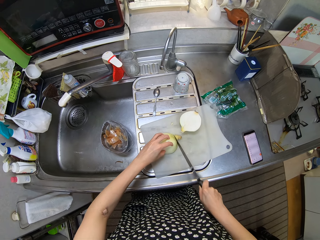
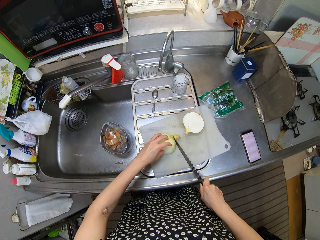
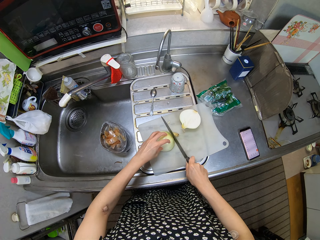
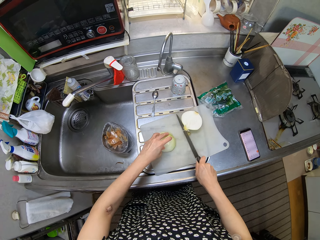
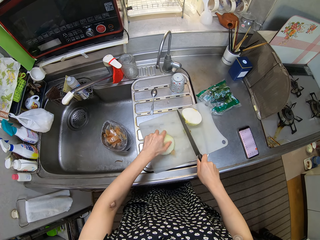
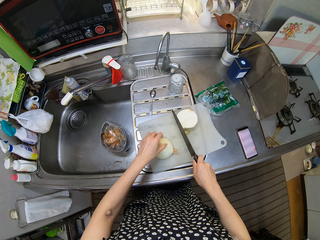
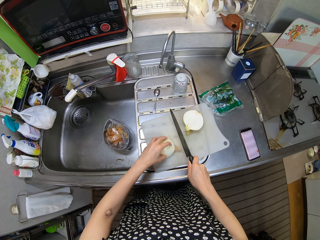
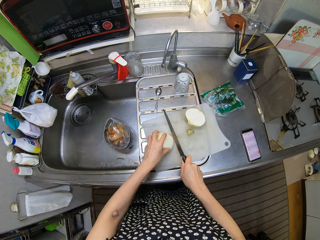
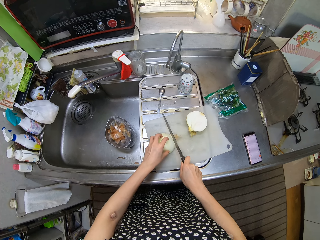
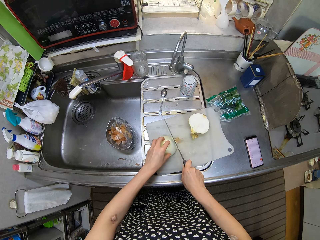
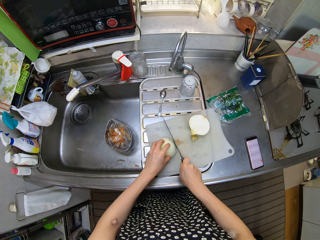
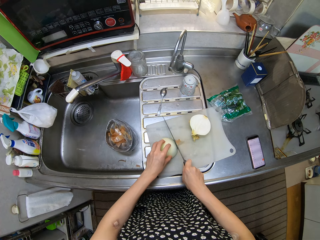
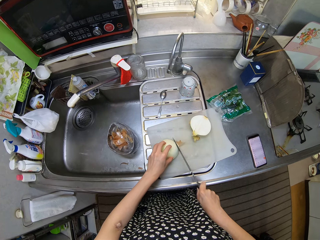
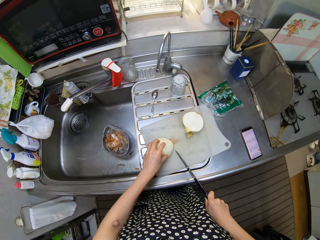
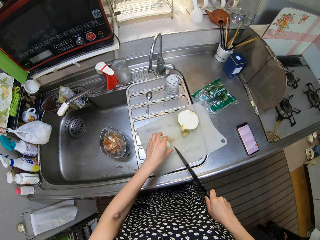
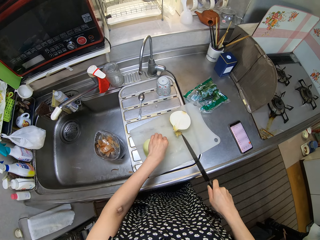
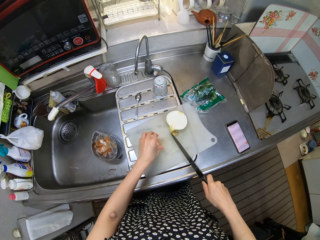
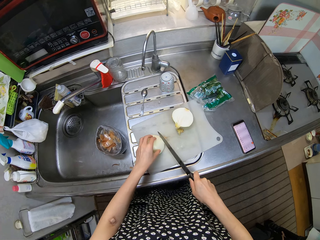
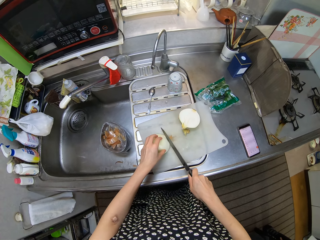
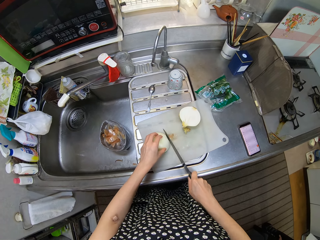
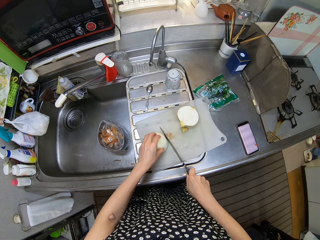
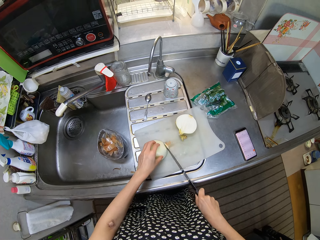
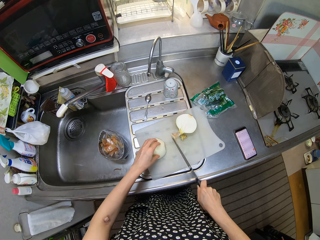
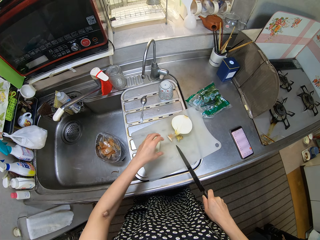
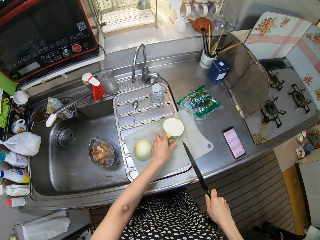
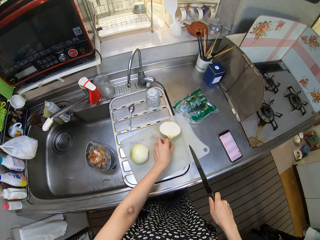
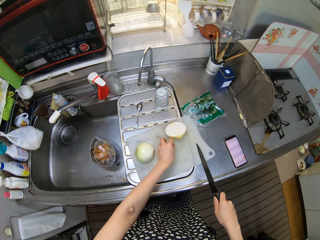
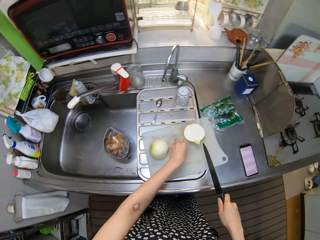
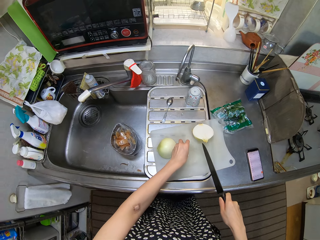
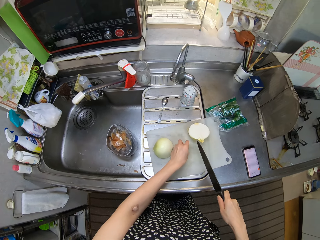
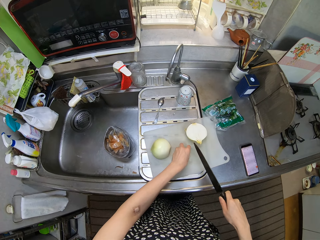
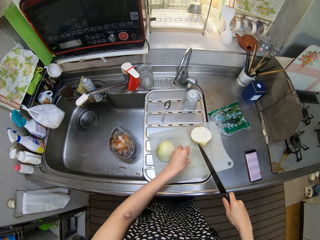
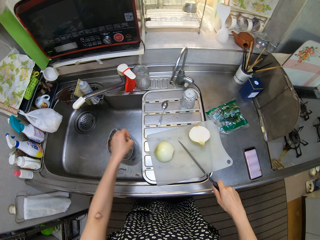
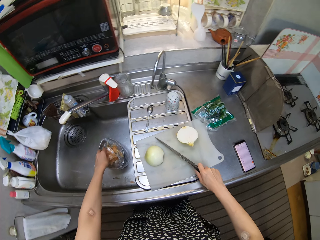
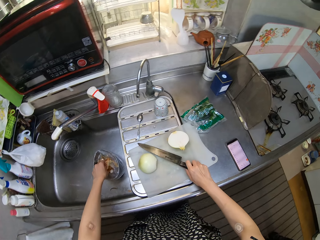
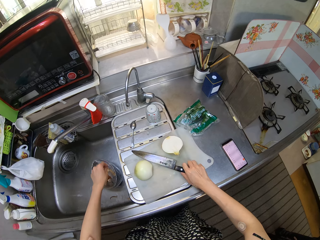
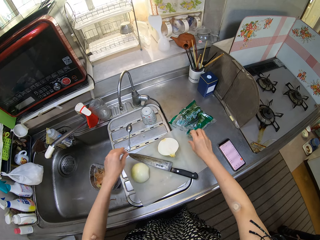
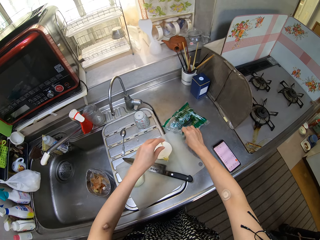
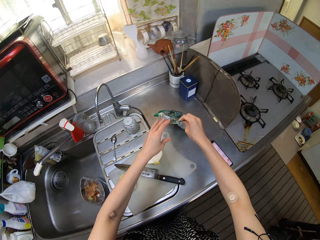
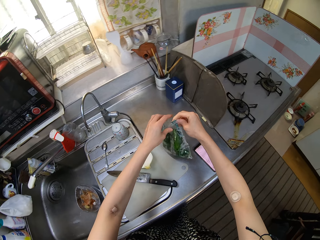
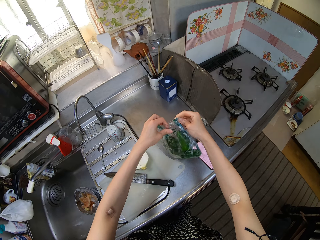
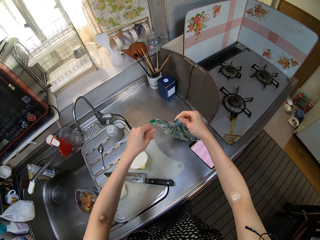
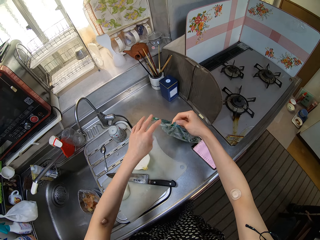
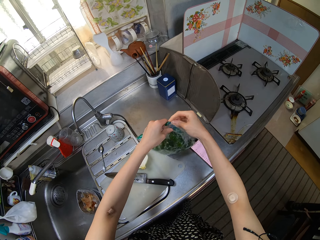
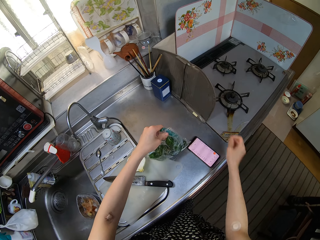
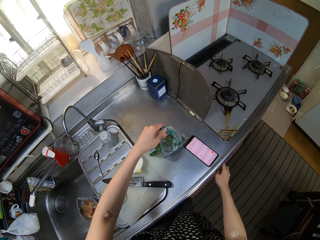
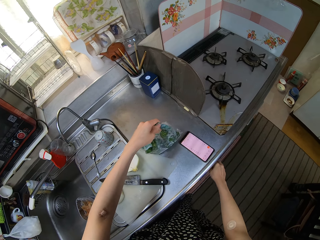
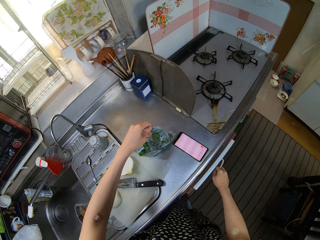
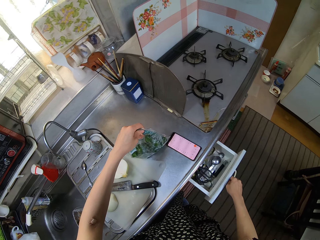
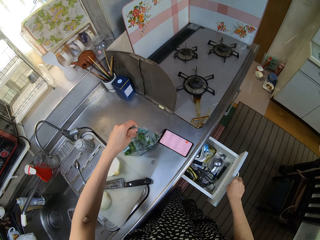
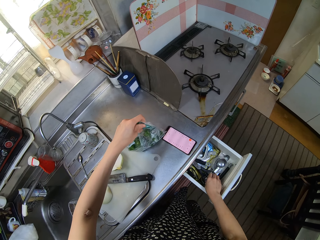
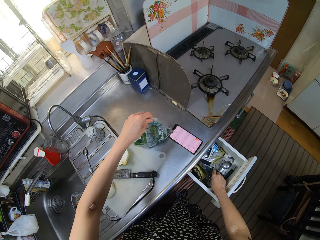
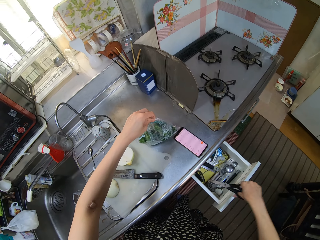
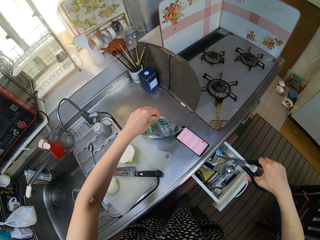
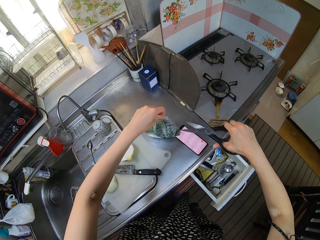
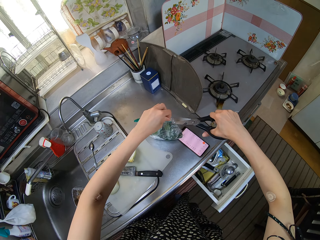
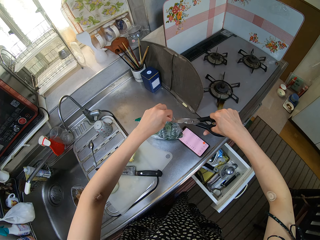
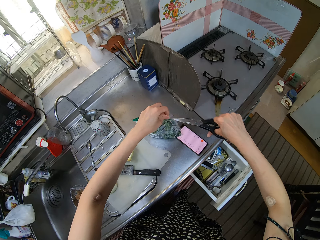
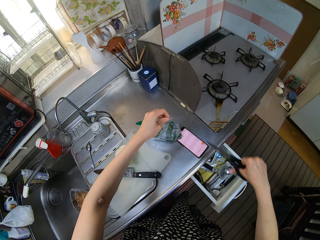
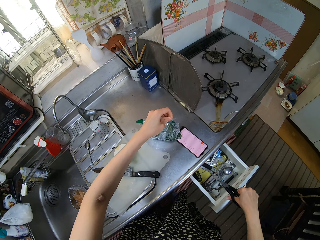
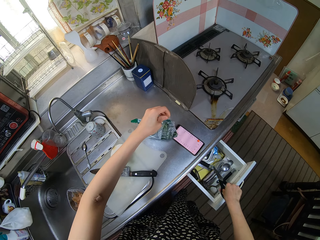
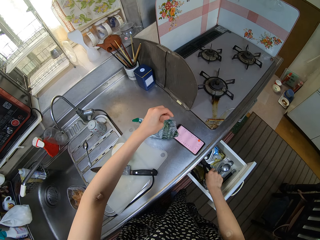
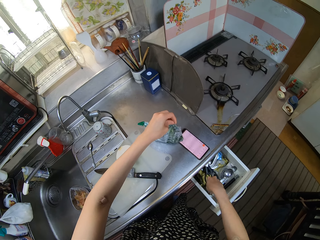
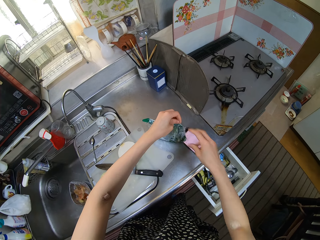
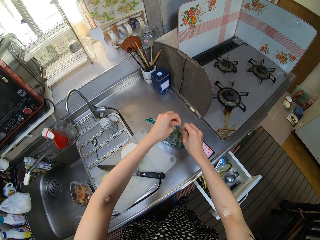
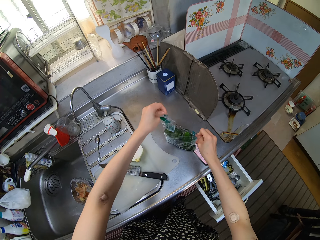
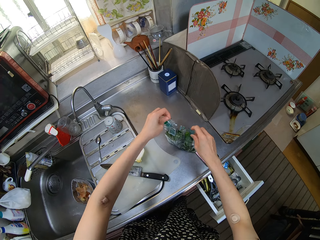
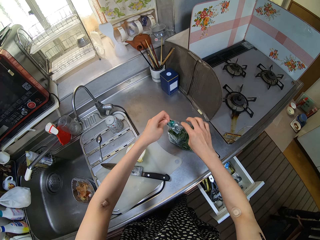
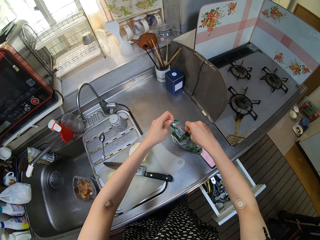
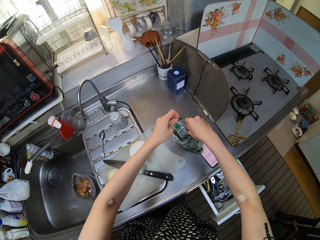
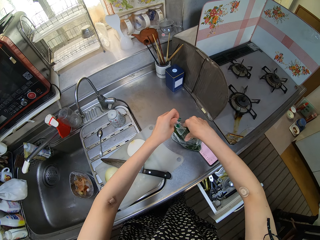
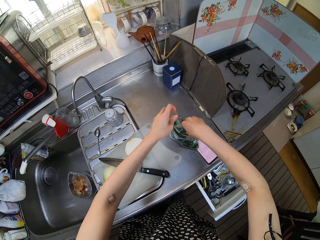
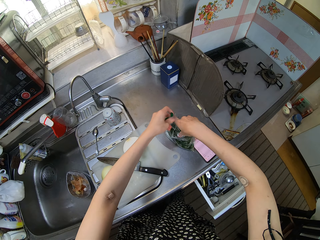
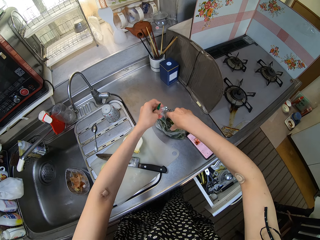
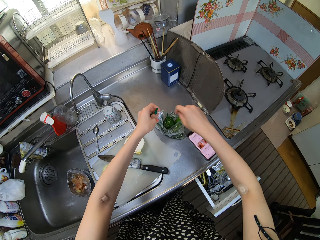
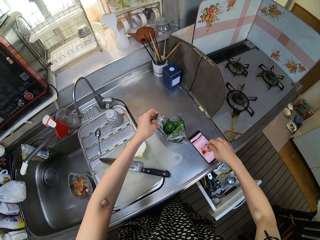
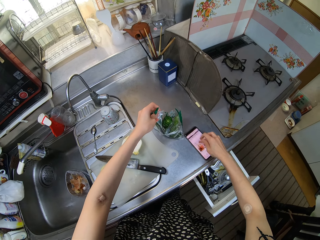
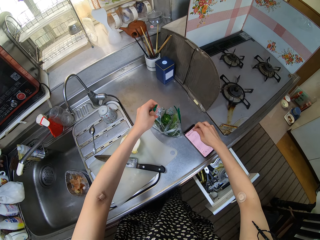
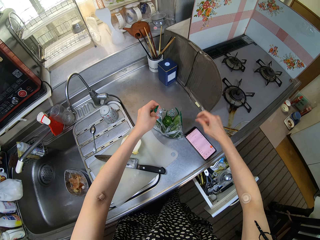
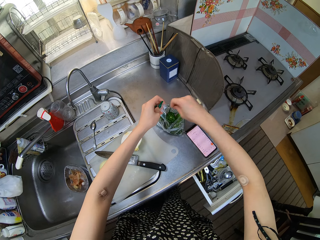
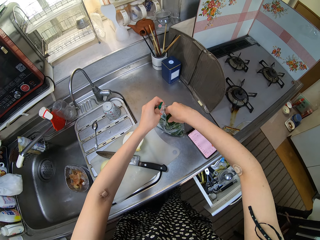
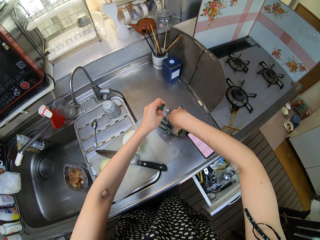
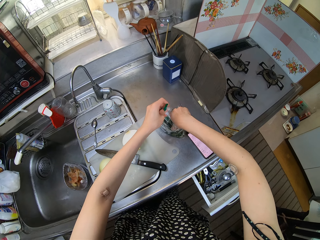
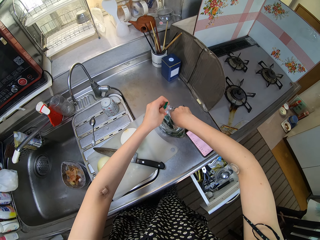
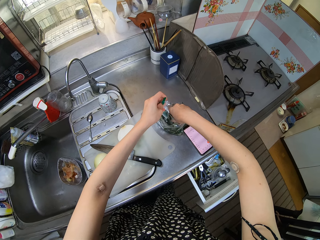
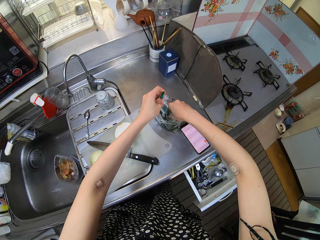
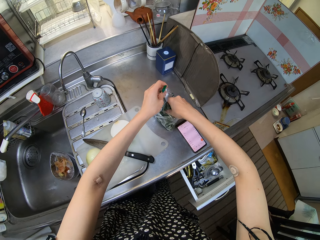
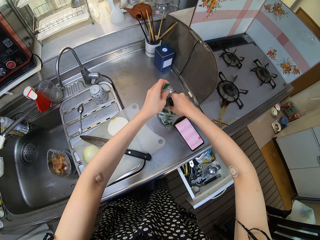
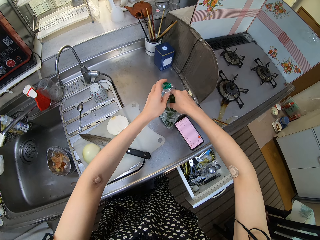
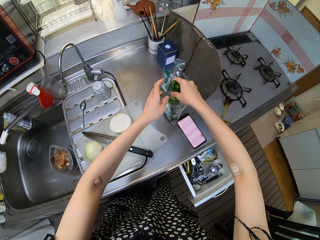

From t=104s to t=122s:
The camera wearer turns the half of the onion around with her left hand. She cuts the bottom of one half of the onion with the knife. She touches the root and cuts the root of the onion. She picks the chopped bottom and top of the onion from the counter with her left hand. She lifts the onion remains. She drops the chopped bottom and top of the onion in the waste bag. She drops the knife on the chopping board. She picks up the pack of pepper or plastic bag from the counter with her right hand. She passes the pack of pepper to her left hand. She holds the plastic bag with the other hand. She opens a drawer with her right hand. She picks a pair of scissors from the drawer with her right hand. She cuts the pack of green pepper with the pair of scissors. She drops the pair of scissors in the drawer. She opens the bag of green pepper with her right hand. She tears the plastic bag. She holds the plastic bag. She operates the phone with her right hand. She picks two pieces of green pepper from the pack with her right hand.

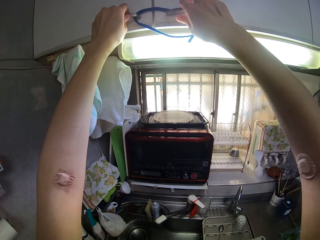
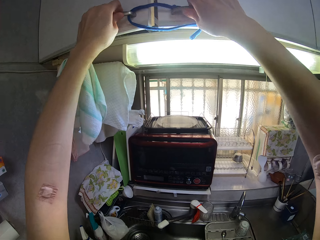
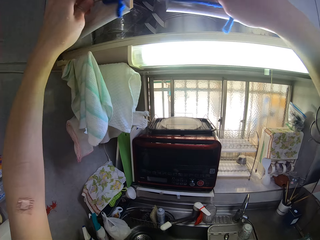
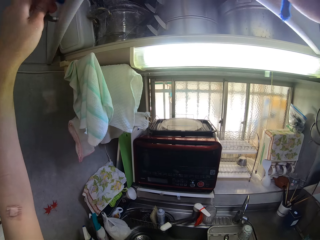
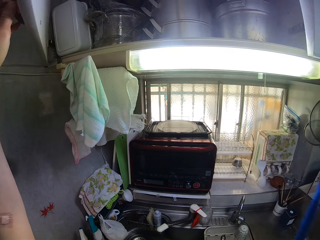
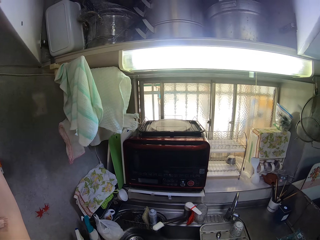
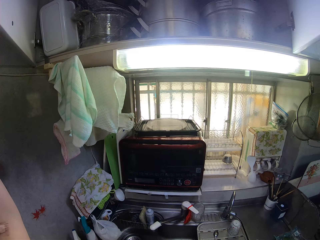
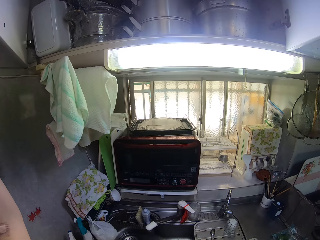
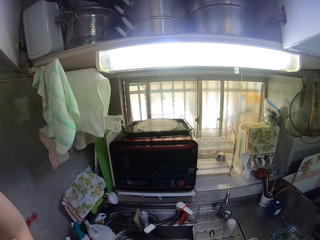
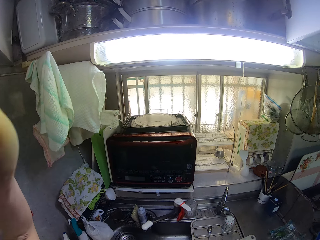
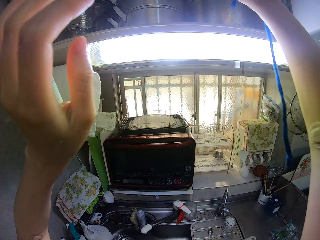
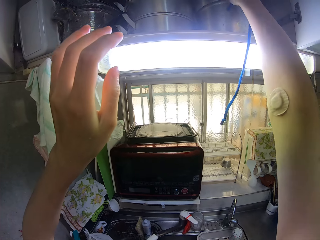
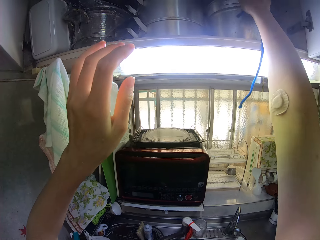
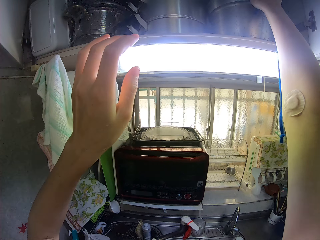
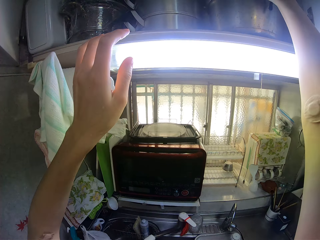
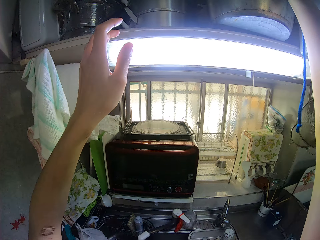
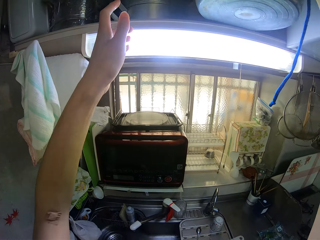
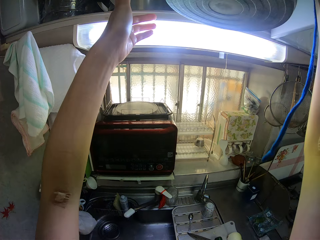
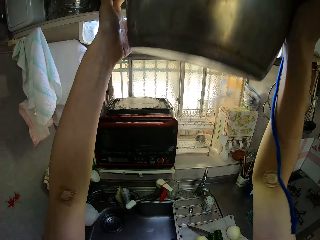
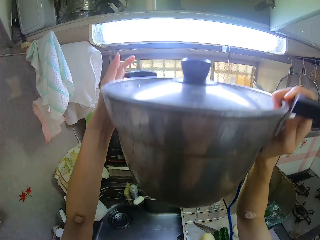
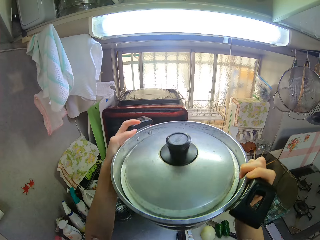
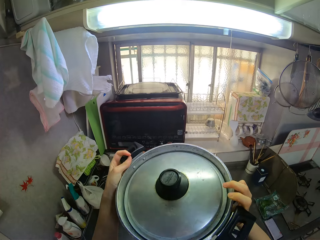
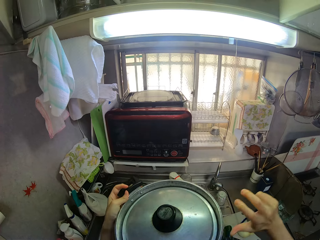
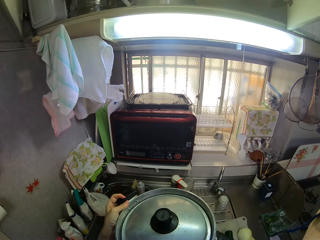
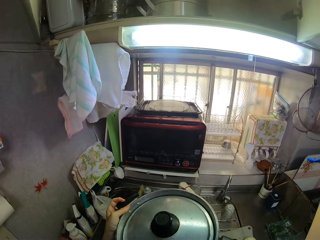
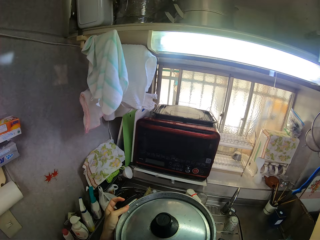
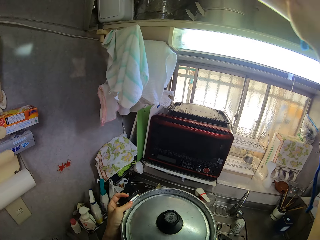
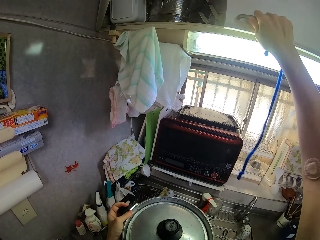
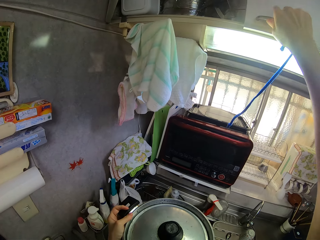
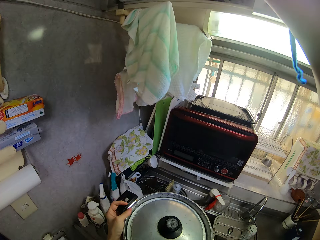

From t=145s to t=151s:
The camera wearer opens the other cupboard with her left hand. She opens the other cupboard with her right hand. She picks a pot or cooking pot from the other cupboard with her right hand. She holds the cooking pot with both hands. She holds the cooking pot with one hand. She raises her hand. She closes the other cupboard with her right hand.
